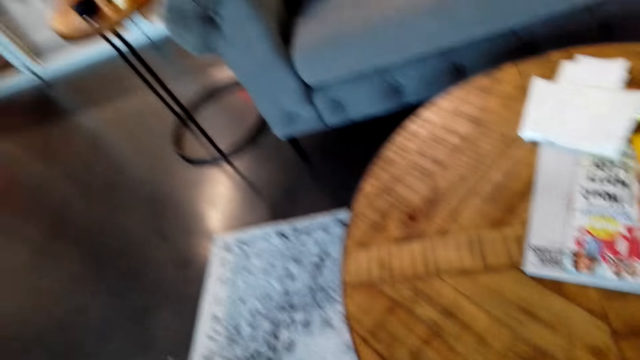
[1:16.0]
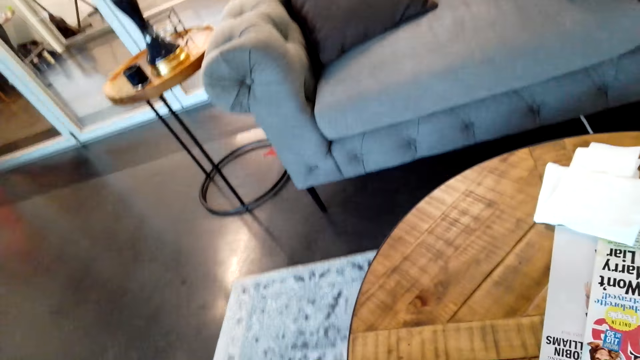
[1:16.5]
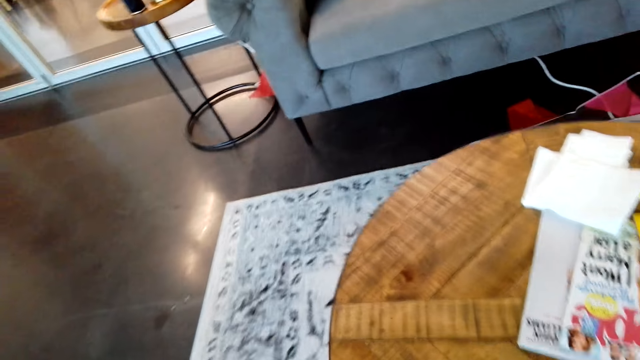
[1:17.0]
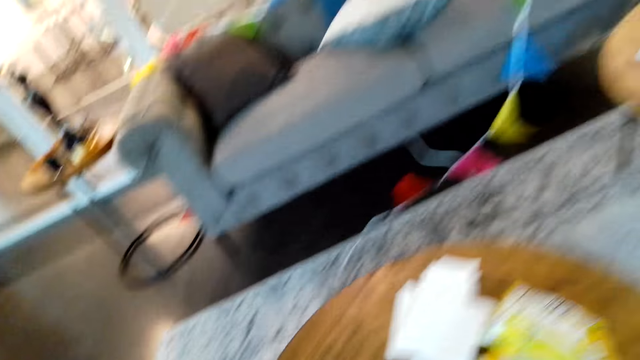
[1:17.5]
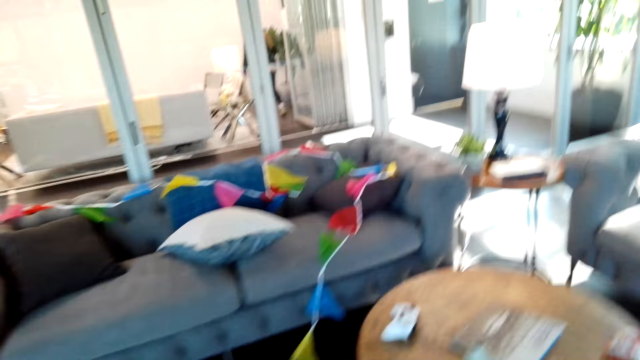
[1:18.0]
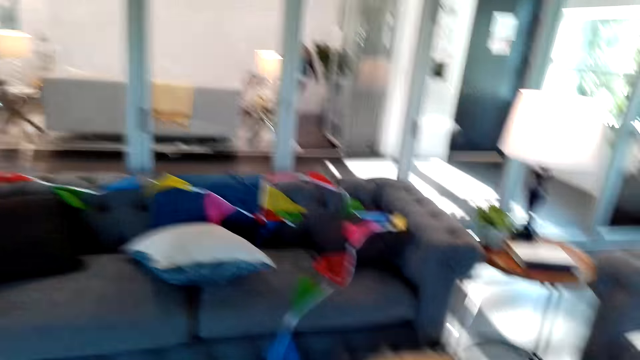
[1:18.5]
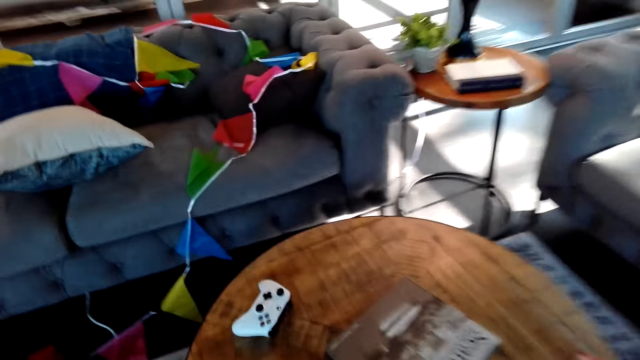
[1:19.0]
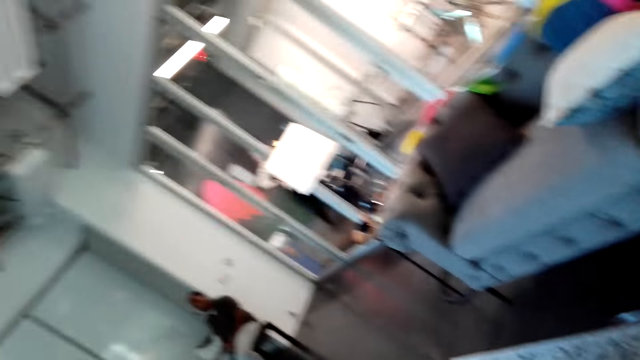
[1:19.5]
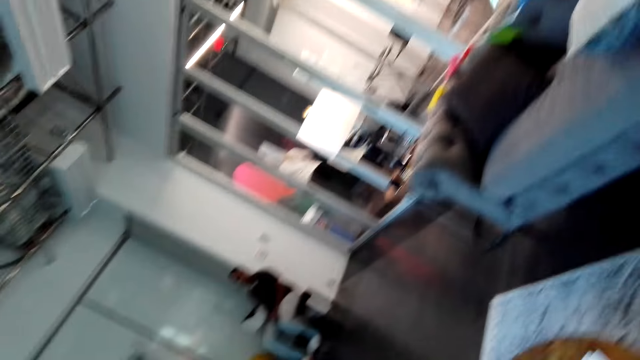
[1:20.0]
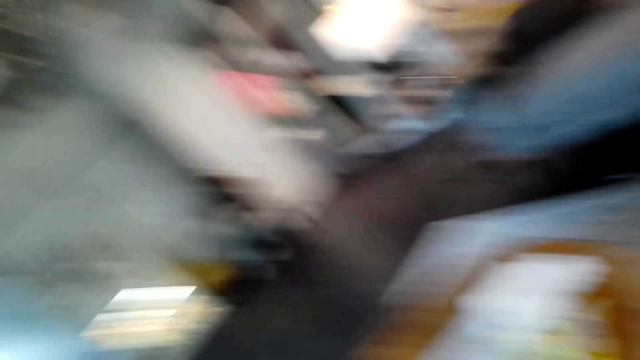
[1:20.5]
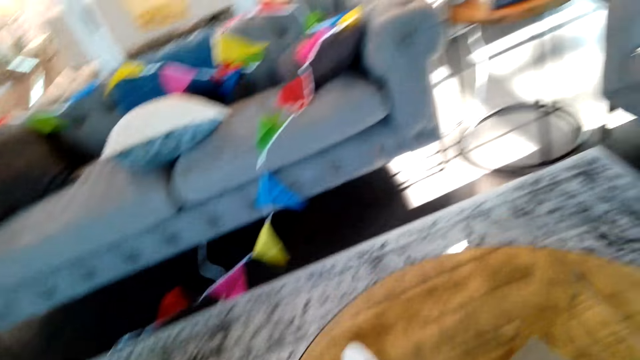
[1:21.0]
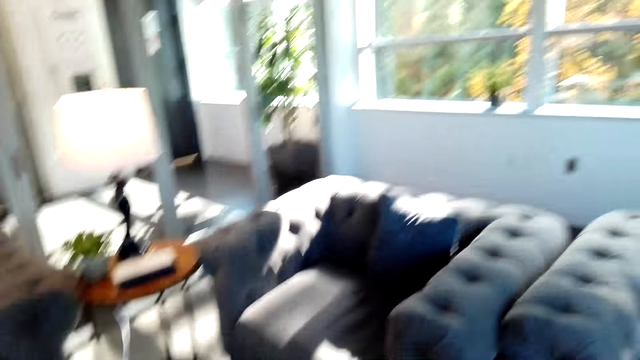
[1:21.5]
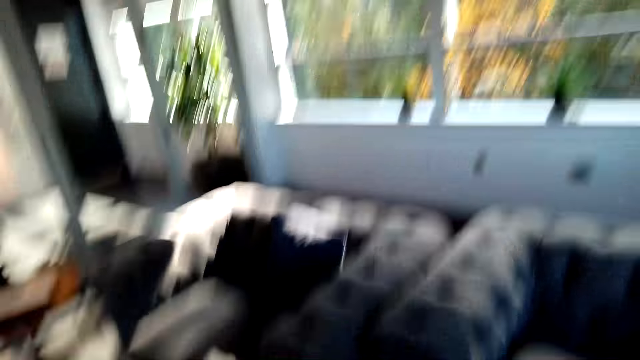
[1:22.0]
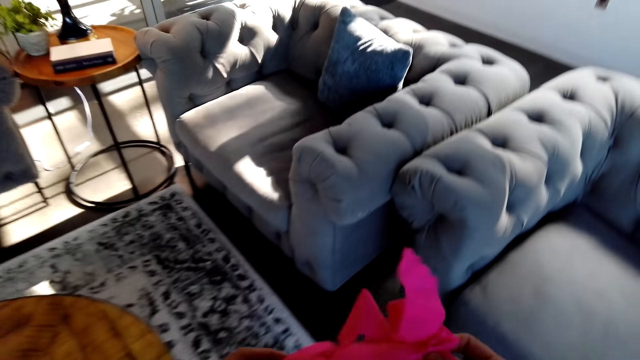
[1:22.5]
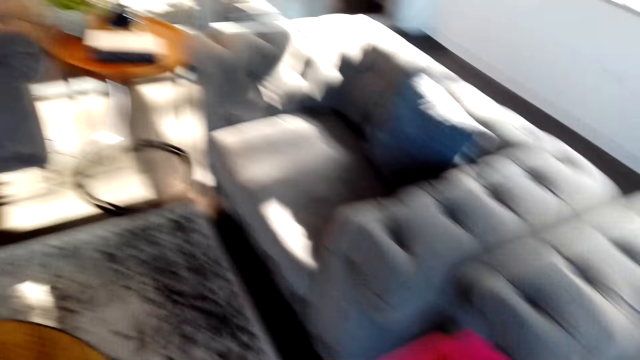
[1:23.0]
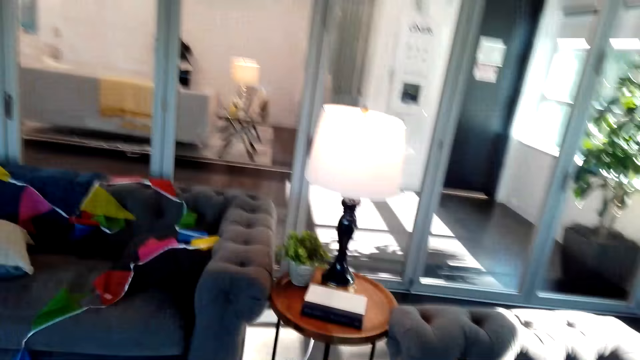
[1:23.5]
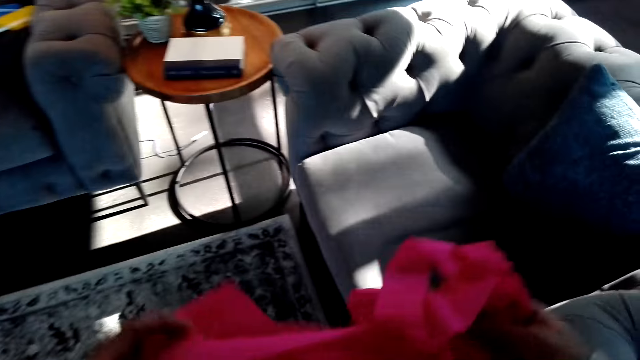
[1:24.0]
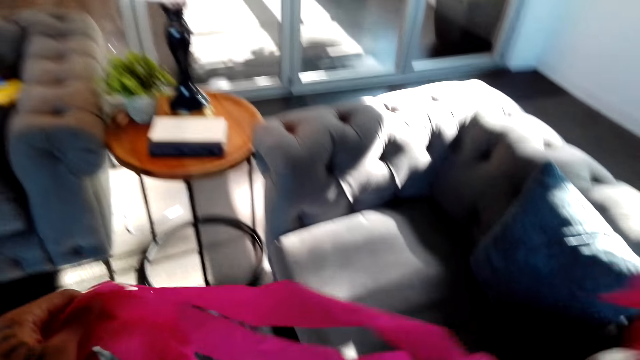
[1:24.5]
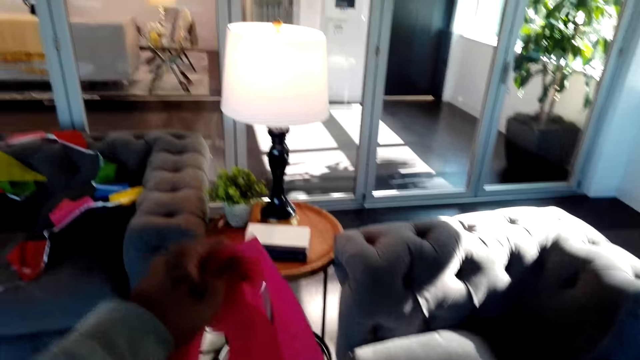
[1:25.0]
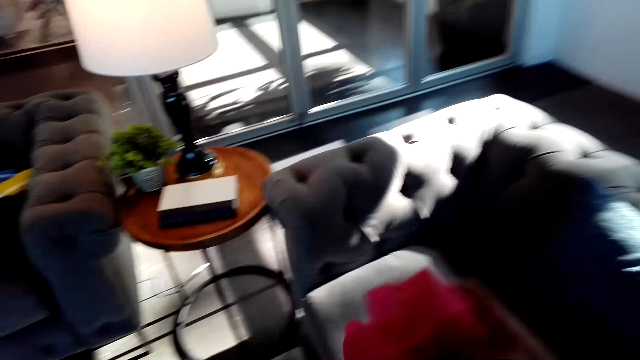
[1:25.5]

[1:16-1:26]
The camera wearer pulls the table. They walk in the room and look around the house. They converse with a man. They hold the decoration and sort the cloth ribbon on the hand.

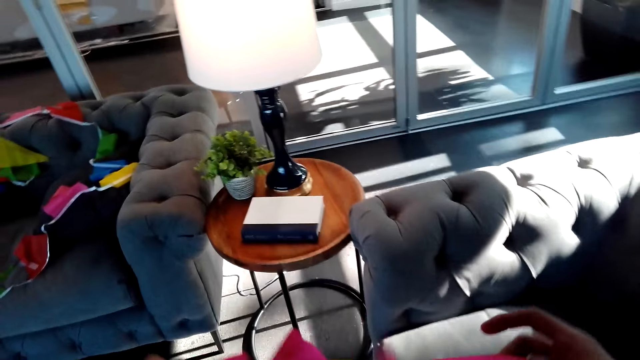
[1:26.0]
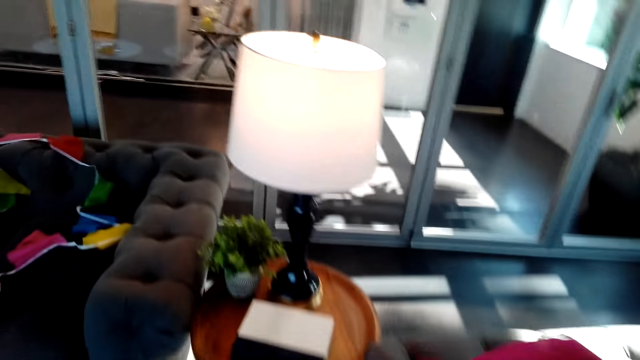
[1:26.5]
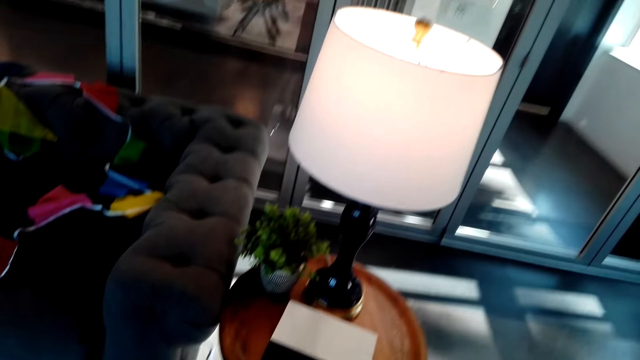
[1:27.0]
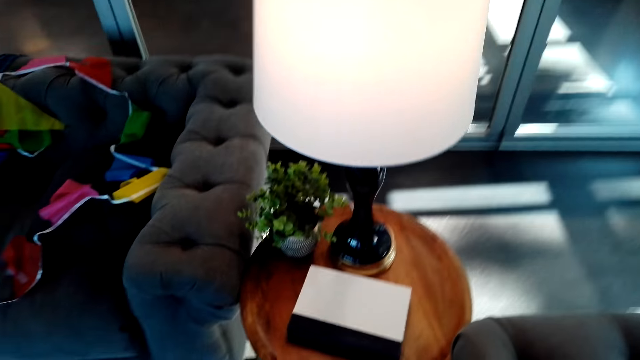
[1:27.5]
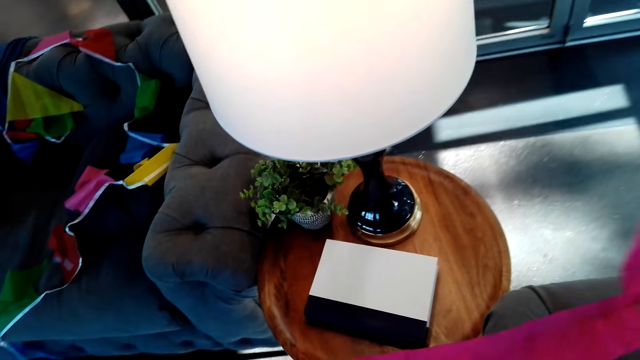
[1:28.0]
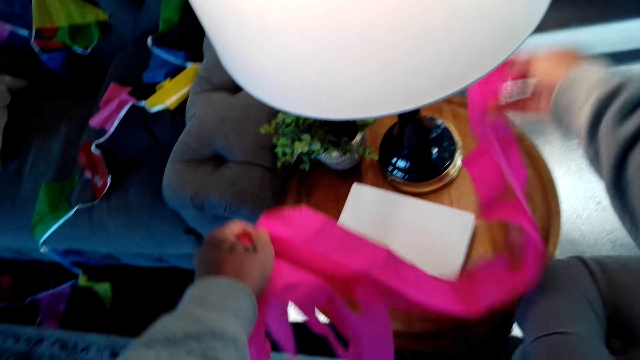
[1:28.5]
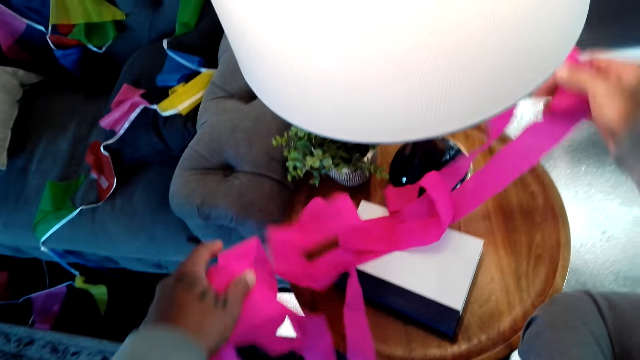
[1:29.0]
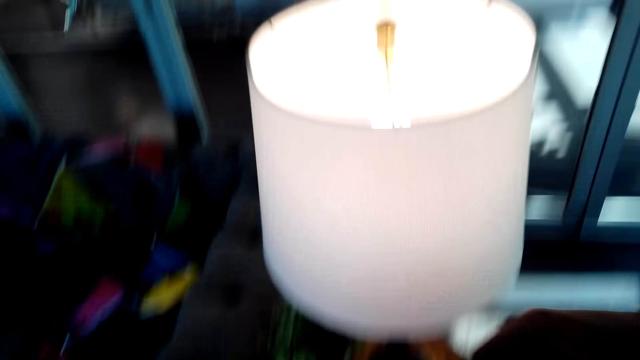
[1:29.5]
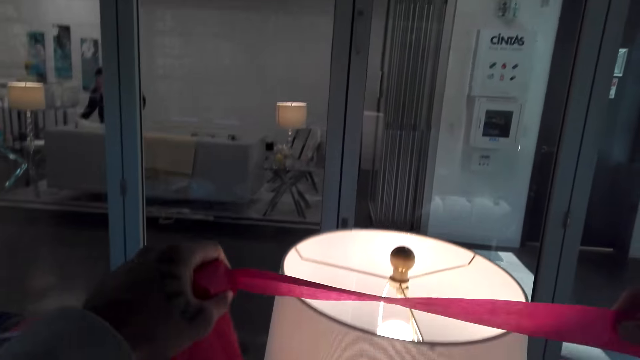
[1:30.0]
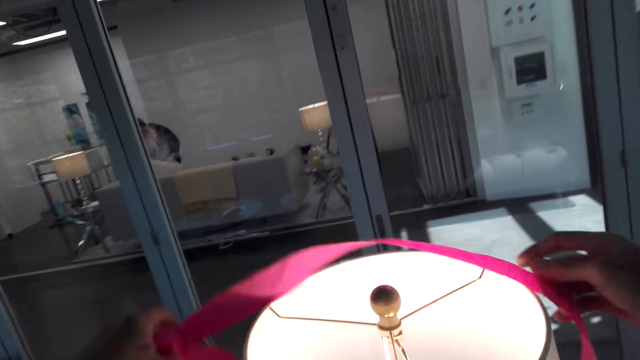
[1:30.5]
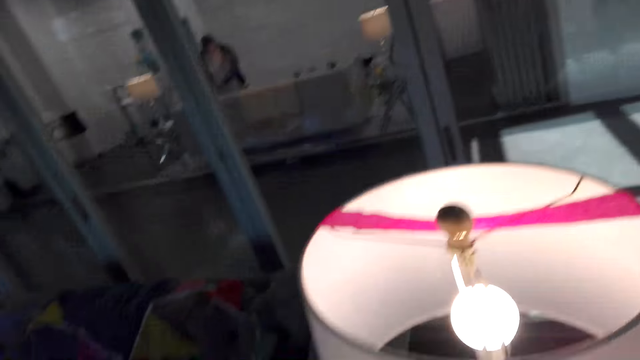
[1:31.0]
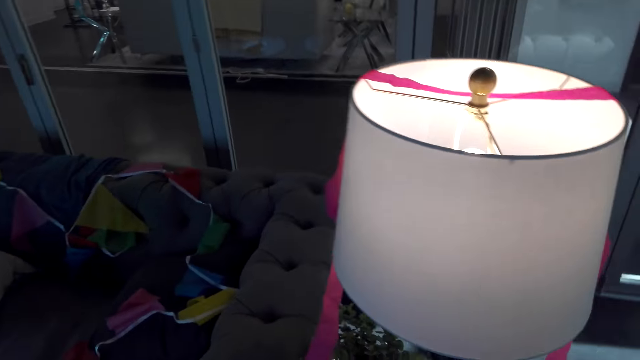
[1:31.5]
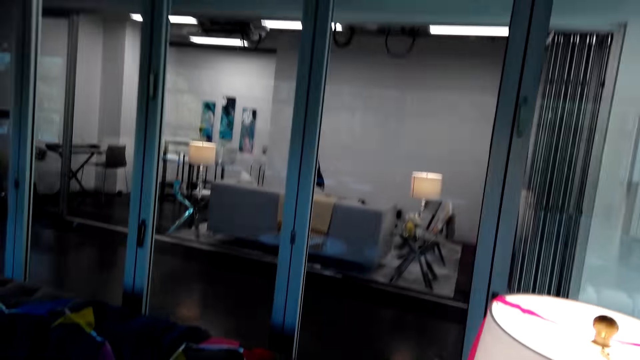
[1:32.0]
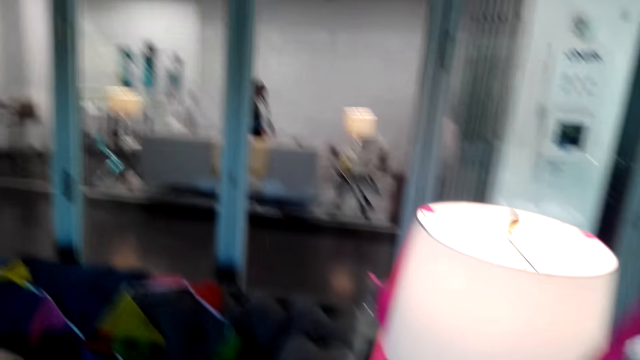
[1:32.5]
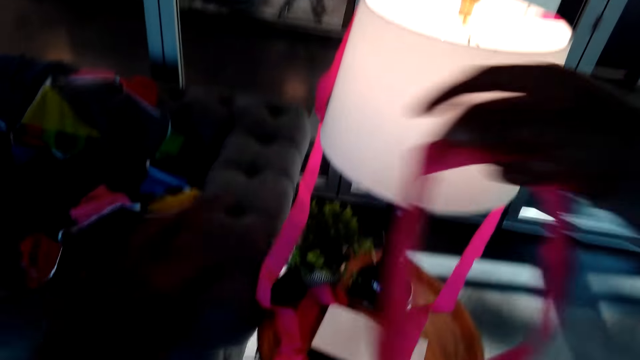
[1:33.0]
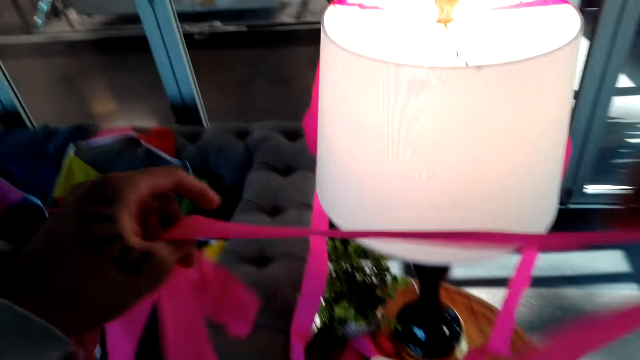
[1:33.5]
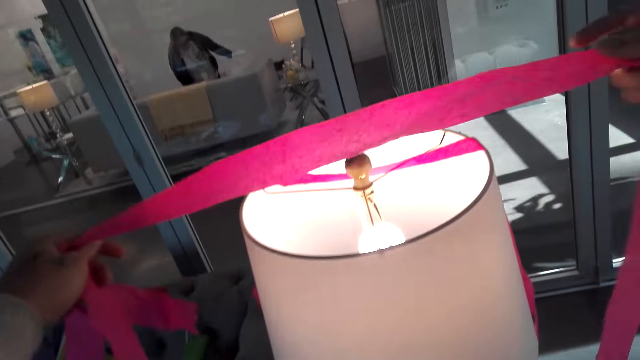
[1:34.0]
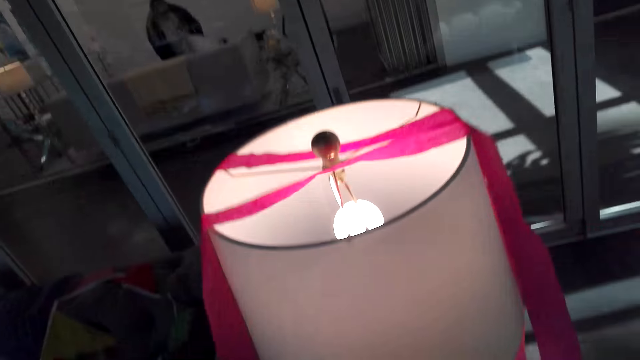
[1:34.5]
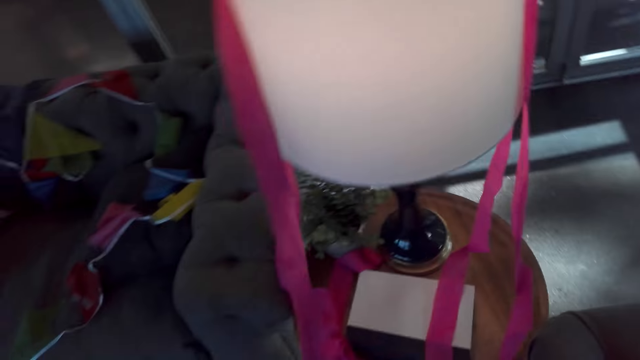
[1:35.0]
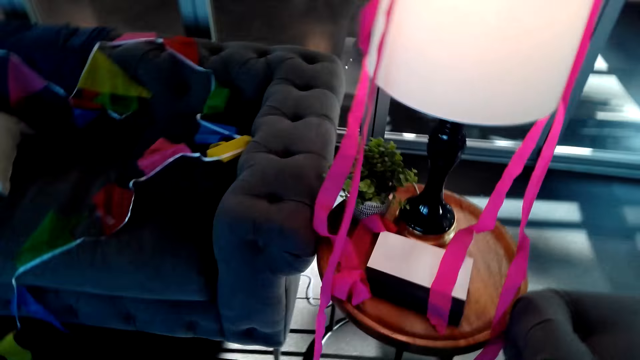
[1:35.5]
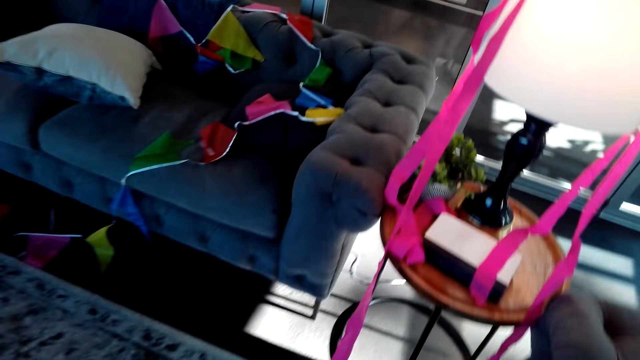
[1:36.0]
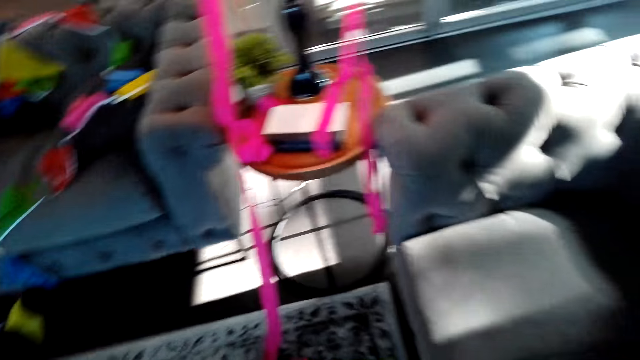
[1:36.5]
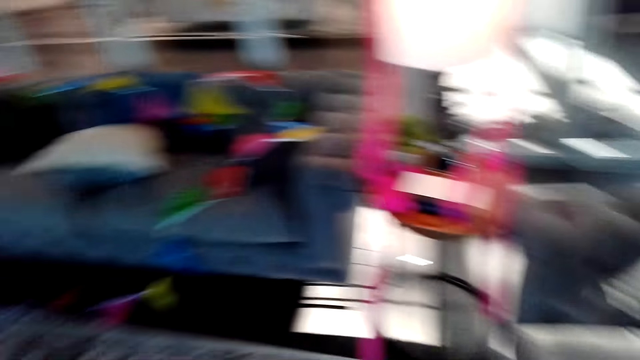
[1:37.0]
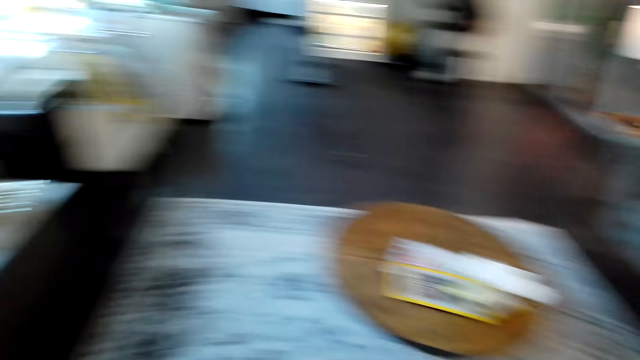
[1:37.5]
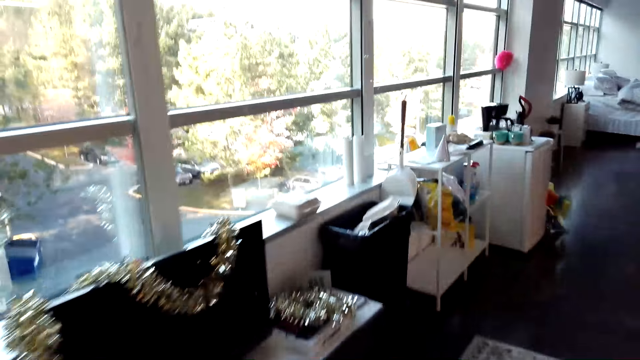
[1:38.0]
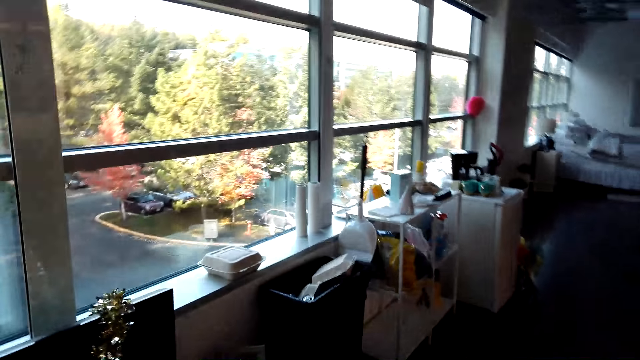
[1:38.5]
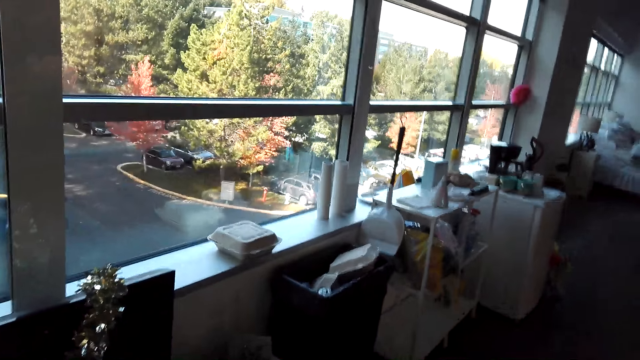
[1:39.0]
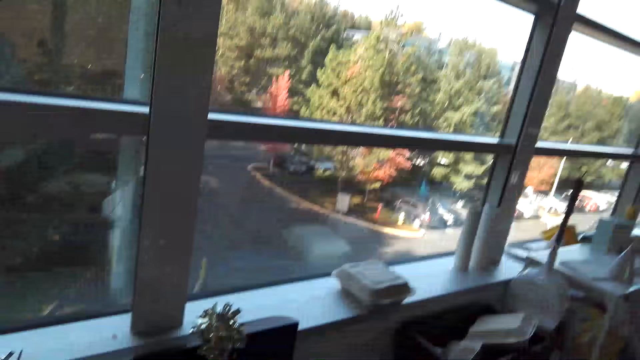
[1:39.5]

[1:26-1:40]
The camera wearer places the ribbon on the side table. They place the ribbon on the lamp stand. They walk around the house and look around the room.
